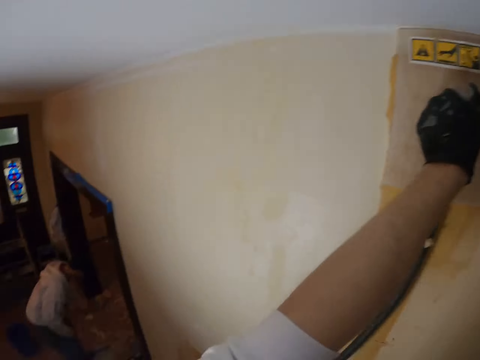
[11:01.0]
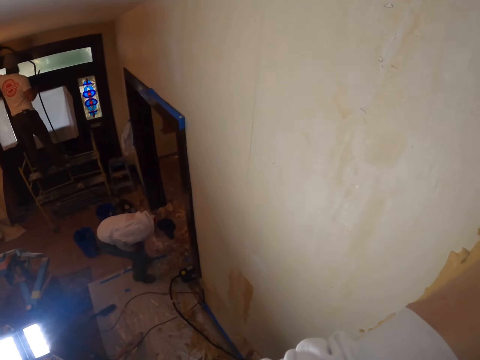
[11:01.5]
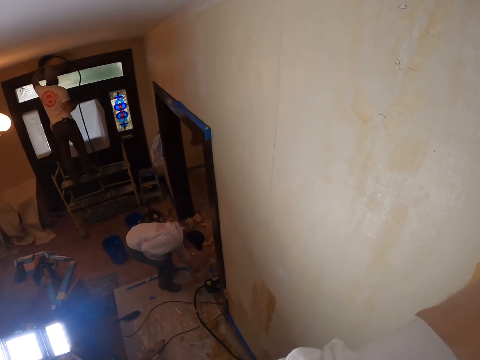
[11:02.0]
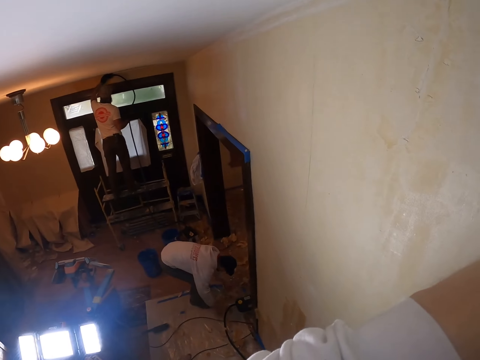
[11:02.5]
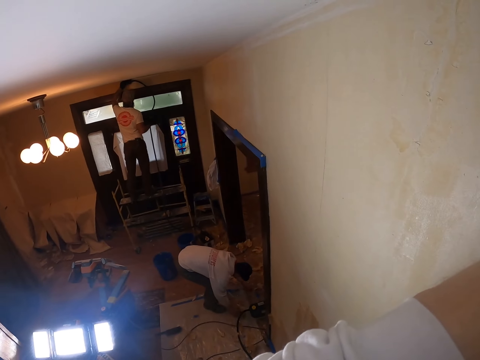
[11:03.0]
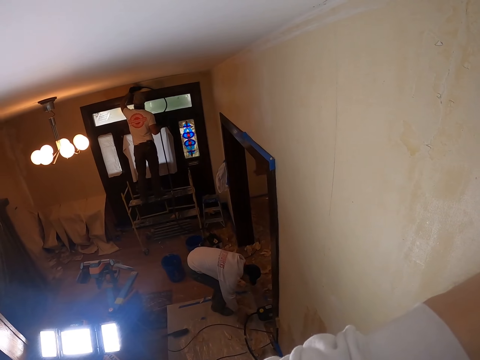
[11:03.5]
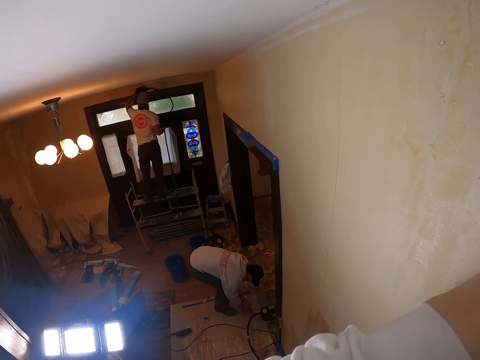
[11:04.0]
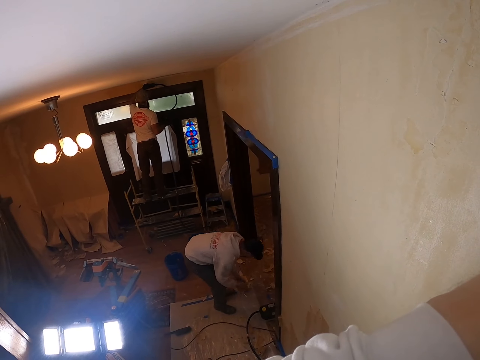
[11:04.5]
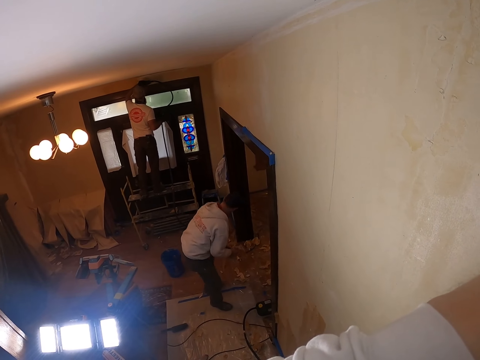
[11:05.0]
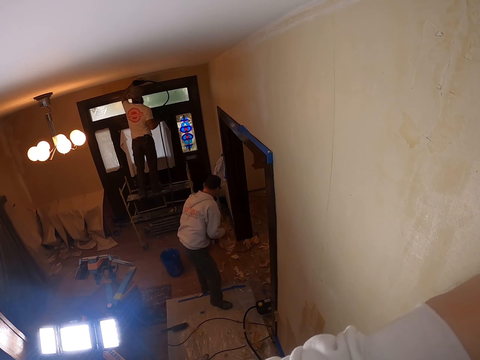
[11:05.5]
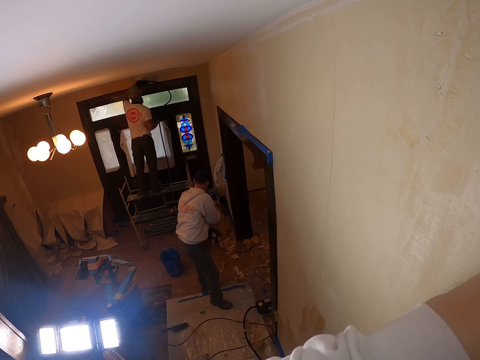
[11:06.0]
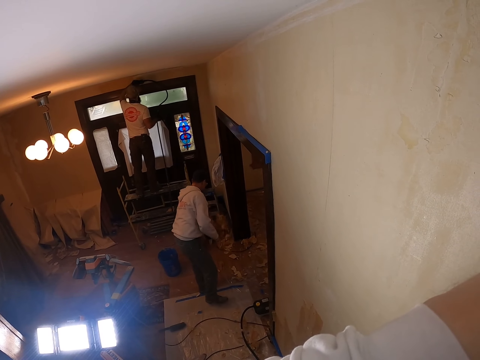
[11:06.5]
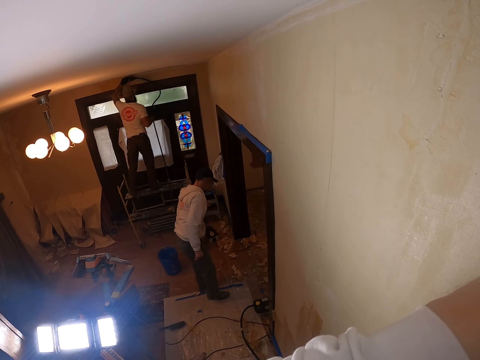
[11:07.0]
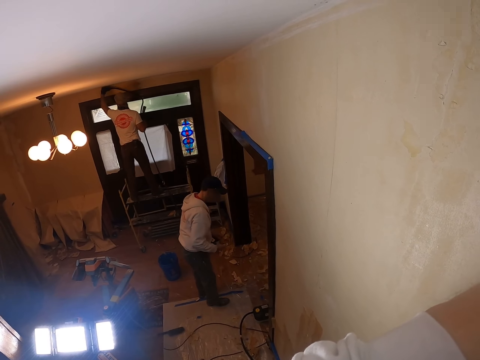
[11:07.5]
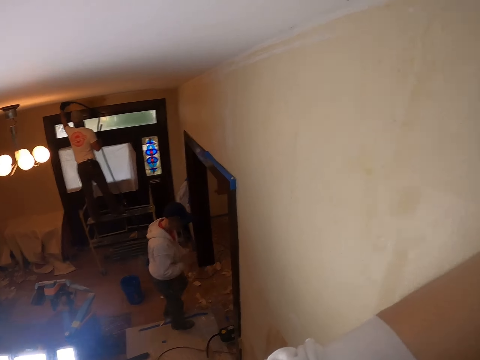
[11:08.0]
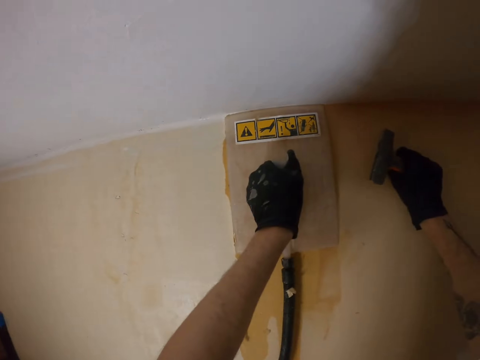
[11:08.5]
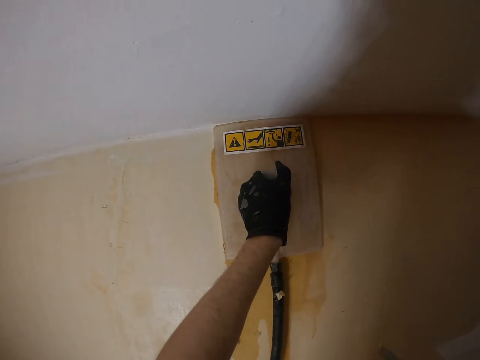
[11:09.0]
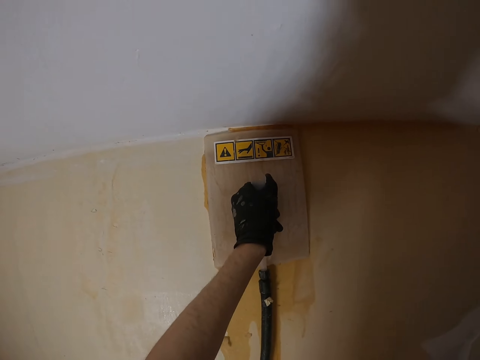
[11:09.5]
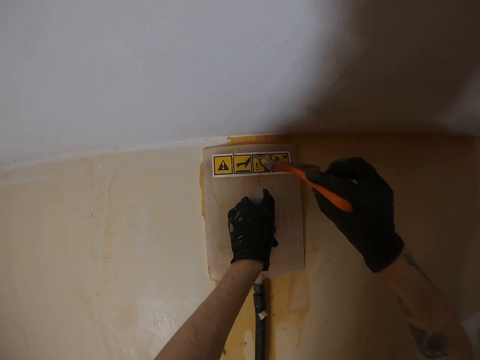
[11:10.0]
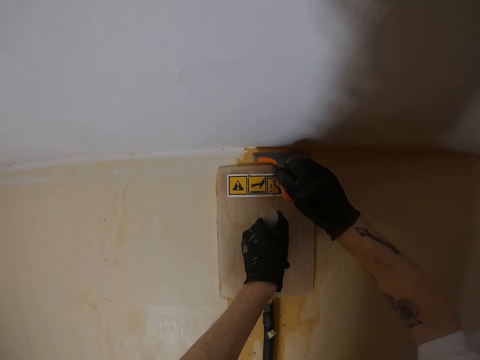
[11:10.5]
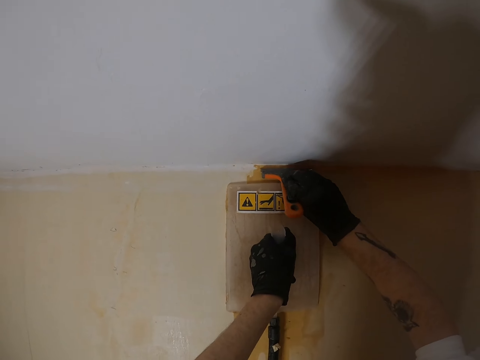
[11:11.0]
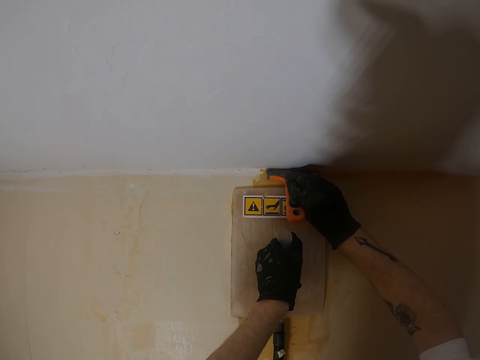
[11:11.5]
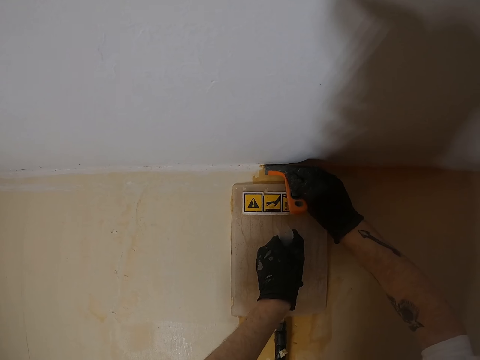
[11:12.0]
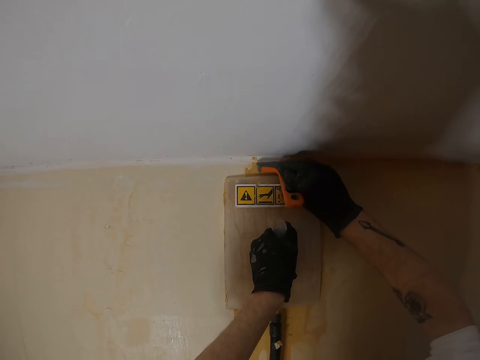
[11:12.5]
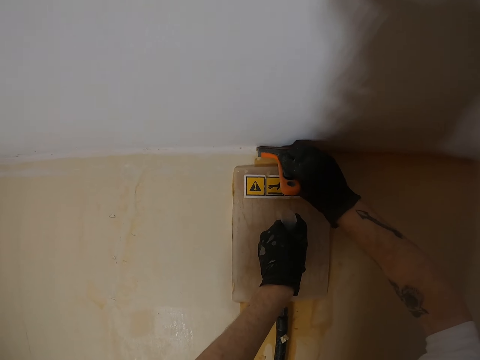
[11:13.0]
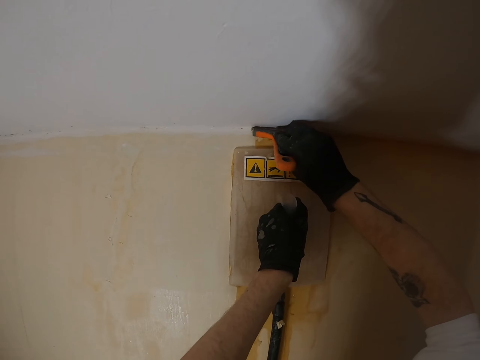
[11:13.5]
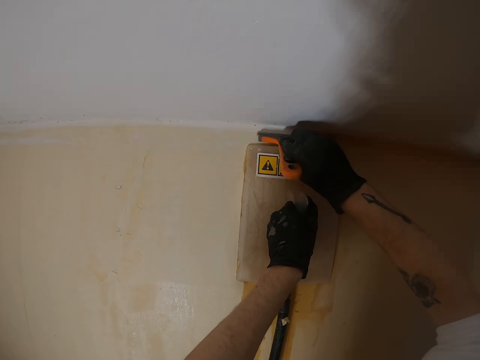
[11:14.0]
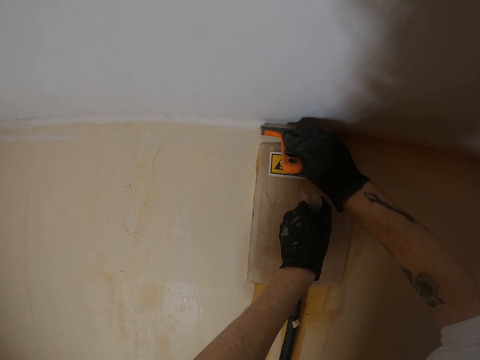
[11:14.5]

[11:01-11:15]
The camera wearer looks around. A man paints the wall. Another man touches something. The camera wearer looks around. The other man walks around. The camera wearer looks around. They drop the right hand. They drag something on the wall. They lift the right hand. They remove paint from the wall with a scraper.

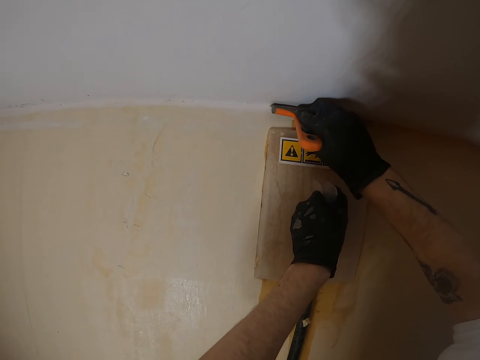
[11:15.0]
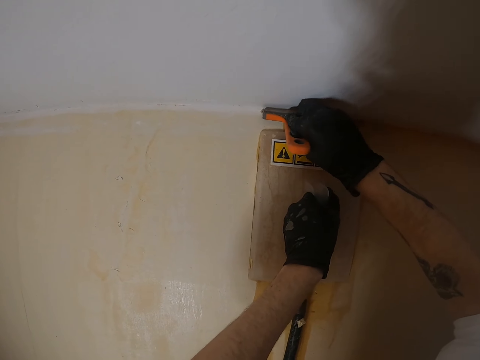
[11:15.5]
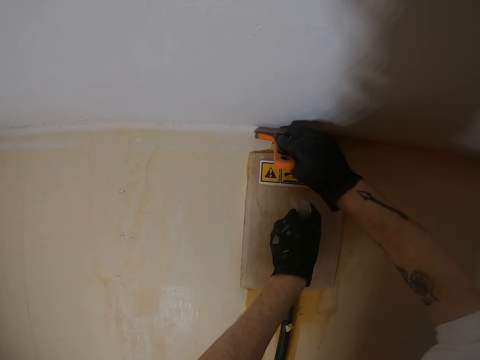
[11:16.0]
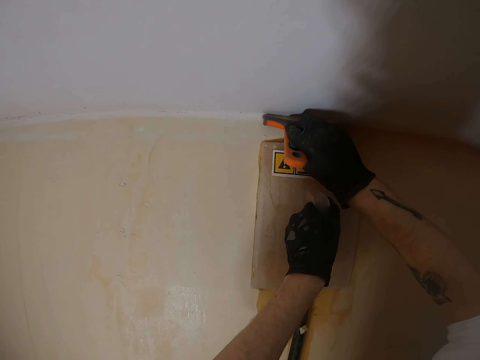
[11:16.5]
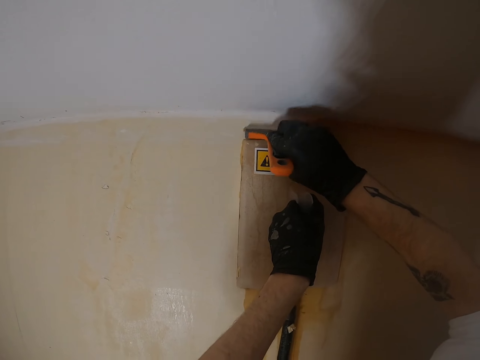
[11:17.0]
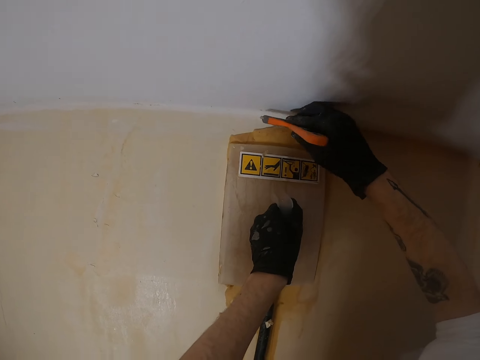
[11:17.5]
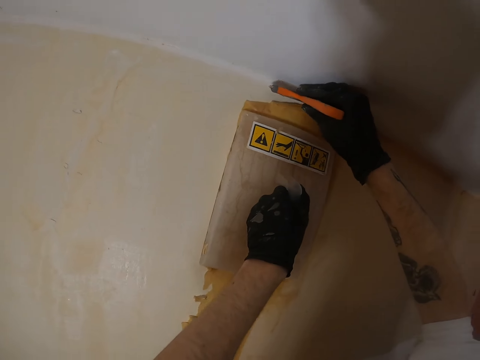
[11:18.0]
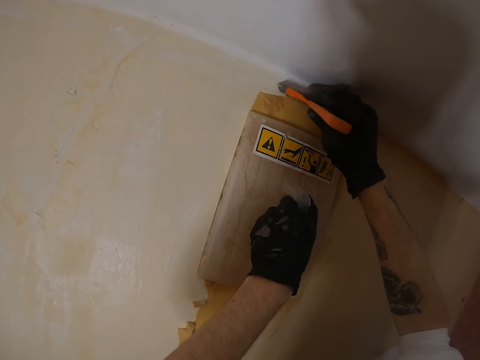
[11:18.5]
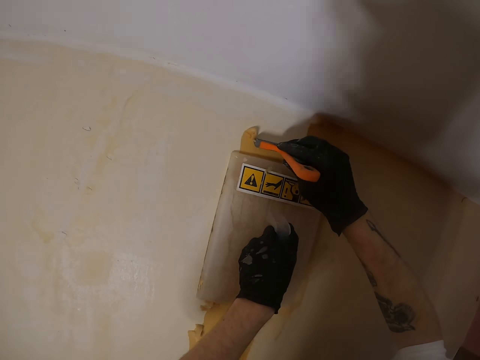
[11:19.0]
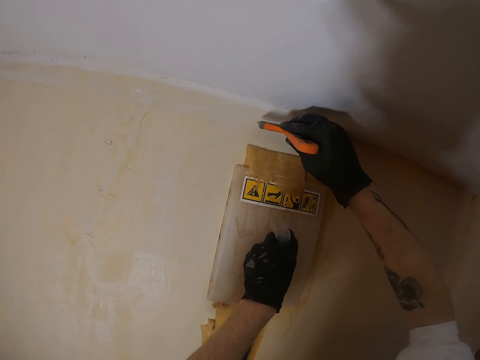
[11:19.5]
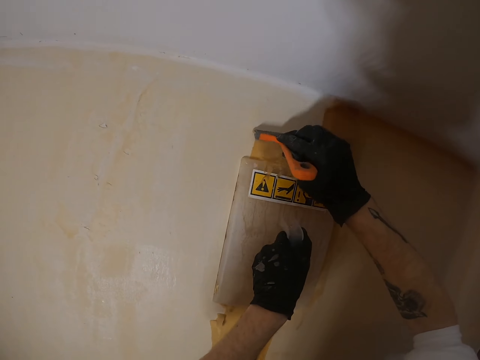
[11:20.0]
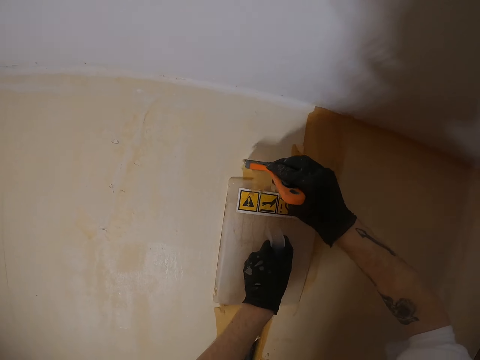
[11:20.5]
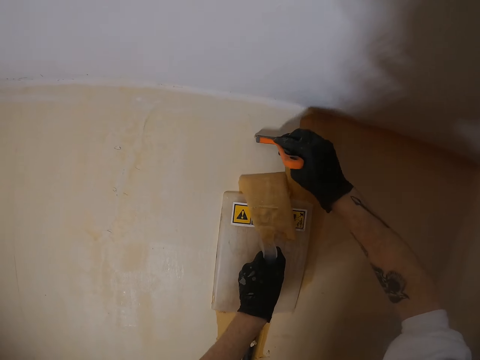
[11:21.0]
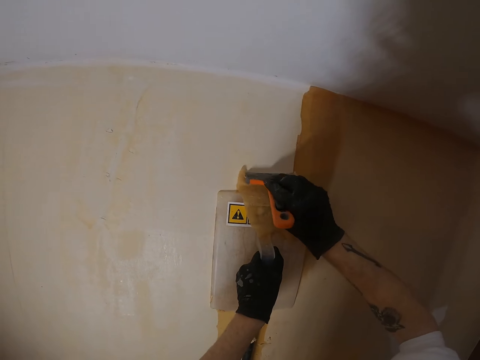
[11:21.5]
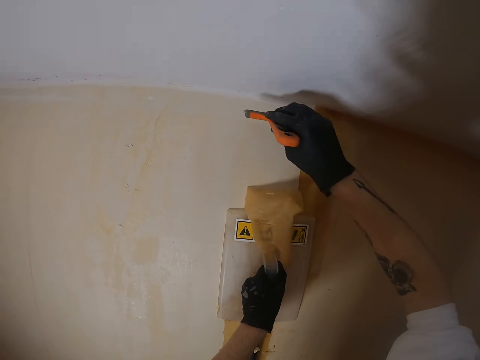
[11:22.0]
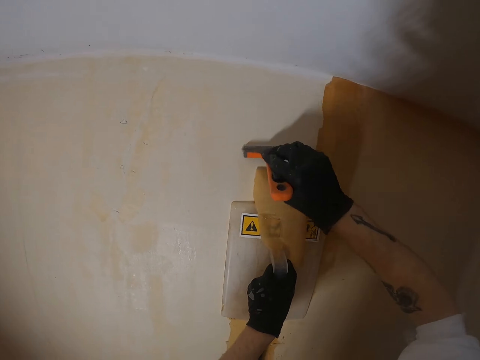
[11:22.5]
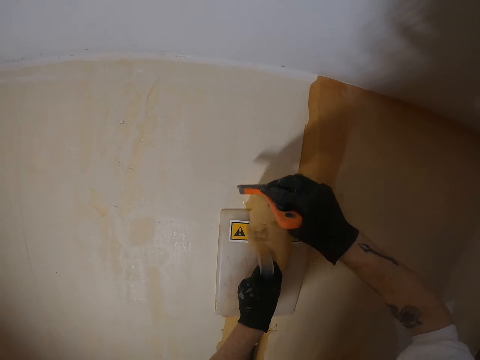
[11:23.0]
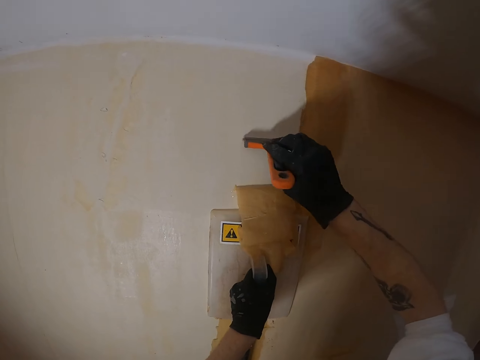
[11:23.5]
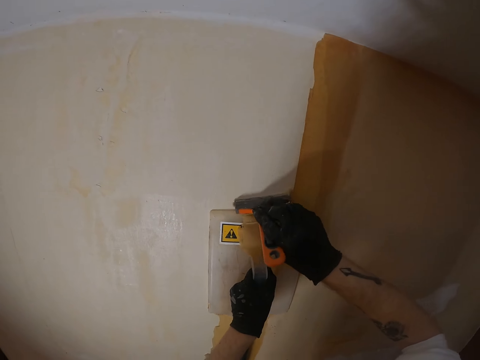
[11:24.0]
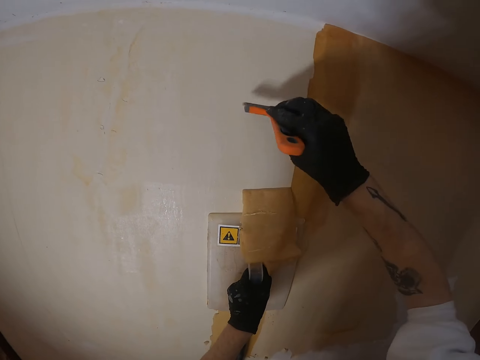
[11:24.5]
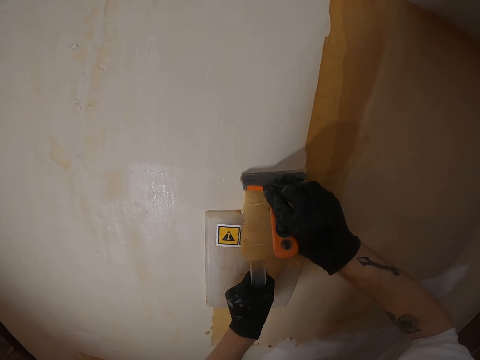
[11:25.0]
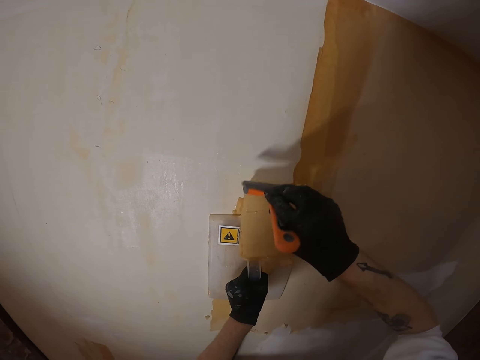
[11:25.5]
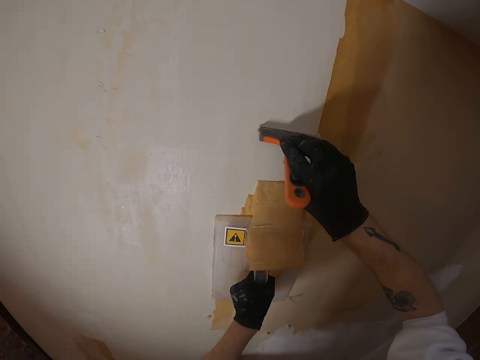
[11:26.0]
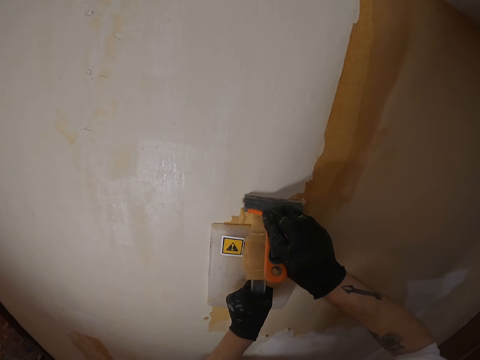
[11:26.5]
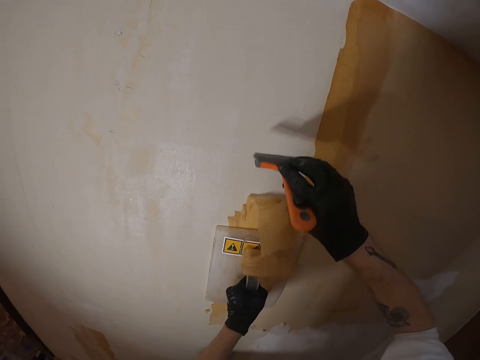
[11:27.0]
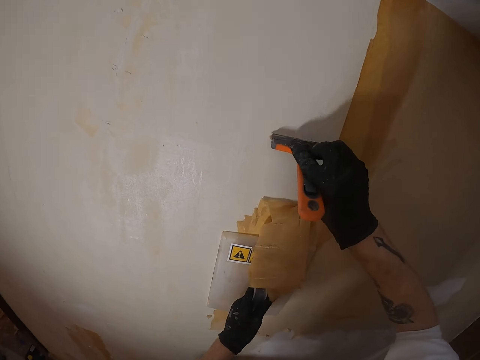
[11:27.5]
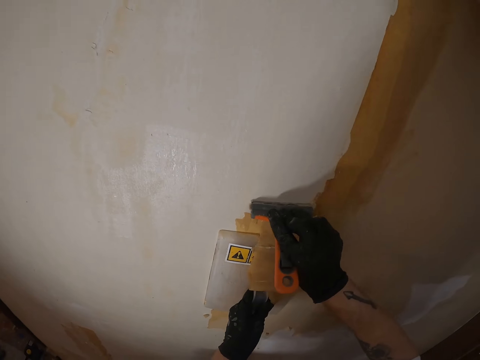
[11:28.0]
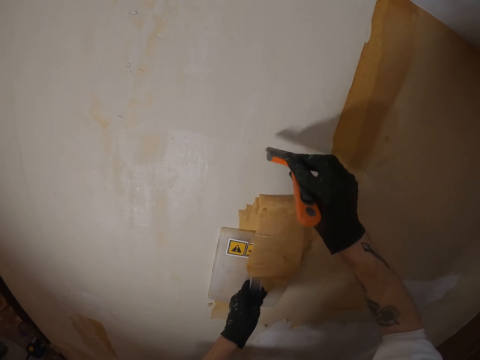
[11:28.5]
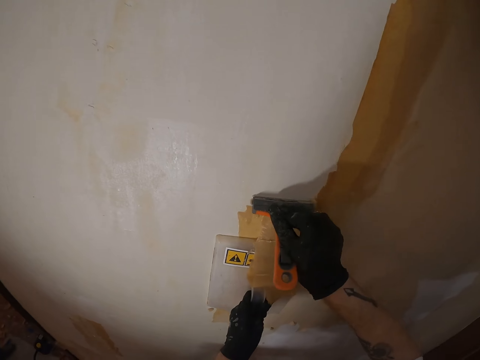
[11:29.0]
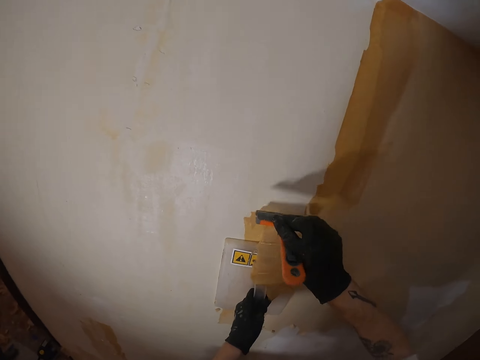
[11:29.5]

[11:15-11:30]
The camera wearer removes paint on the wall. They move the plastic float. They remove paint from the wall with the scraper.
